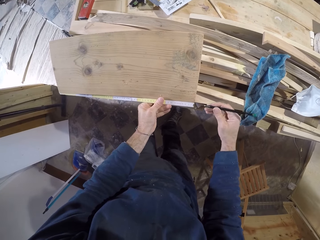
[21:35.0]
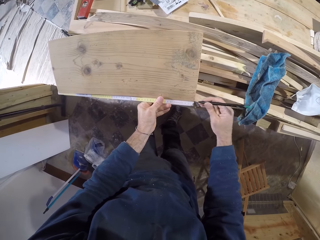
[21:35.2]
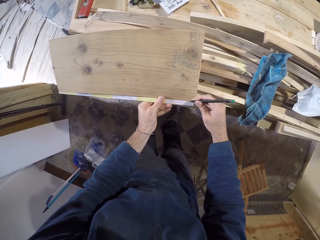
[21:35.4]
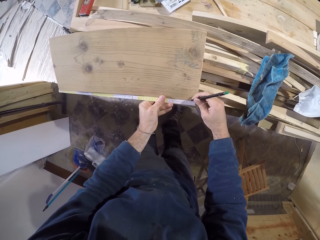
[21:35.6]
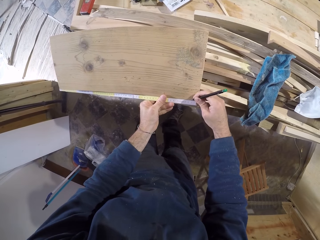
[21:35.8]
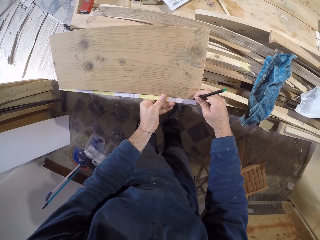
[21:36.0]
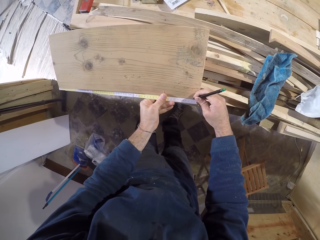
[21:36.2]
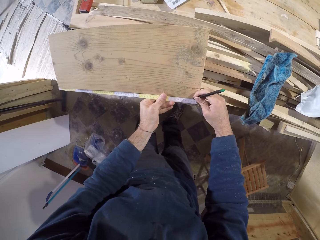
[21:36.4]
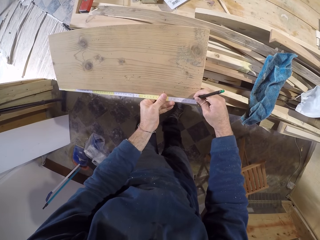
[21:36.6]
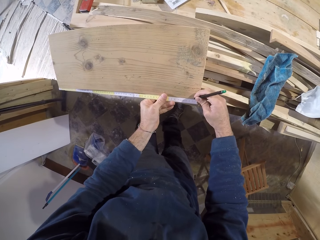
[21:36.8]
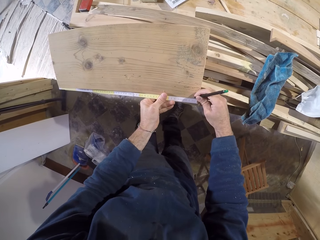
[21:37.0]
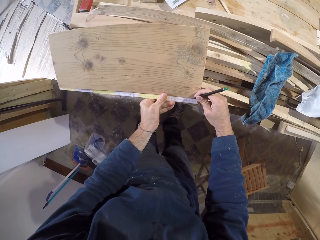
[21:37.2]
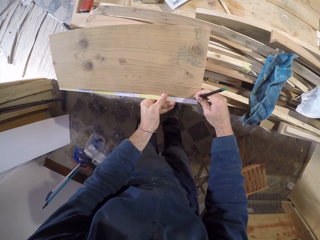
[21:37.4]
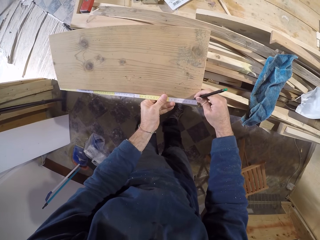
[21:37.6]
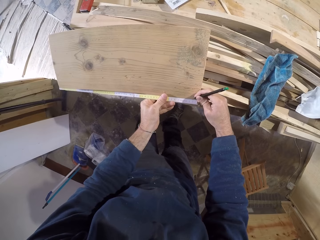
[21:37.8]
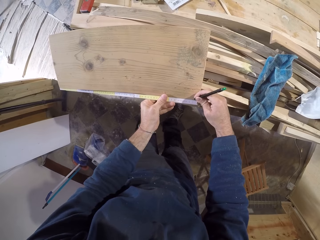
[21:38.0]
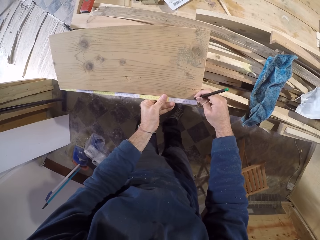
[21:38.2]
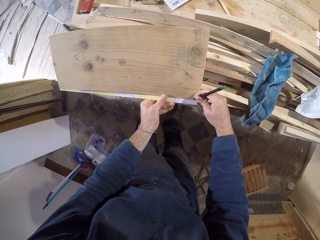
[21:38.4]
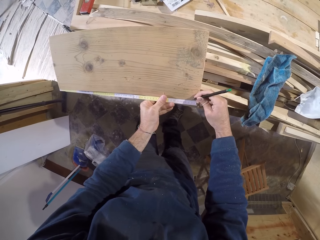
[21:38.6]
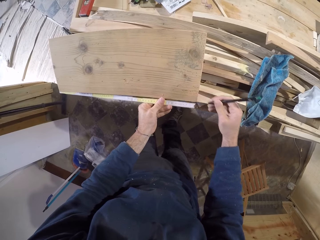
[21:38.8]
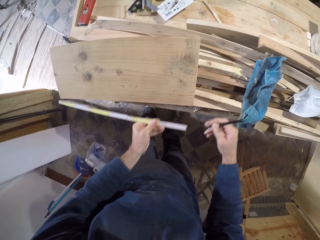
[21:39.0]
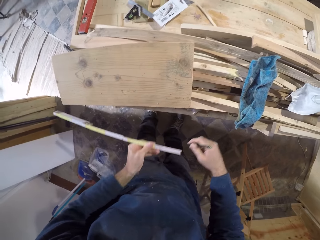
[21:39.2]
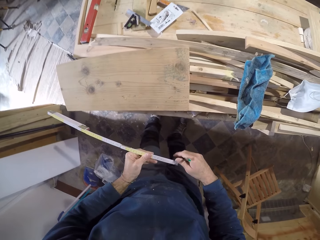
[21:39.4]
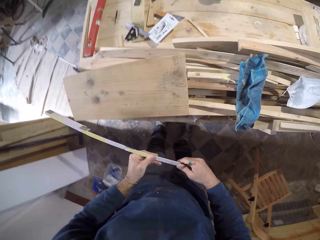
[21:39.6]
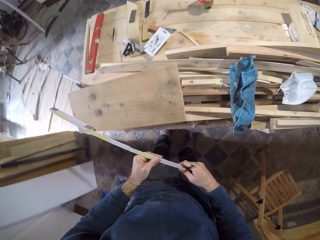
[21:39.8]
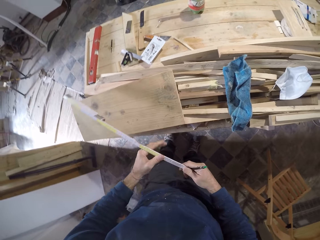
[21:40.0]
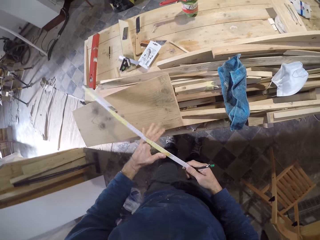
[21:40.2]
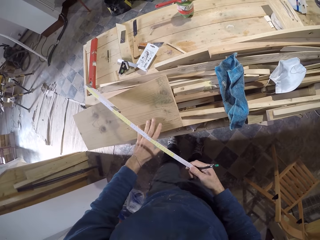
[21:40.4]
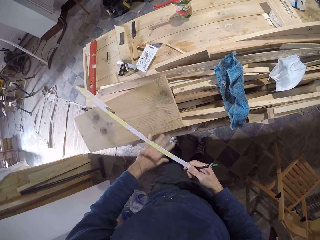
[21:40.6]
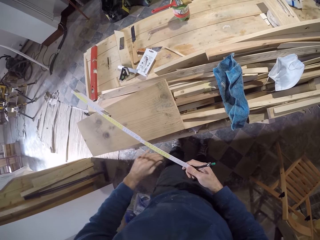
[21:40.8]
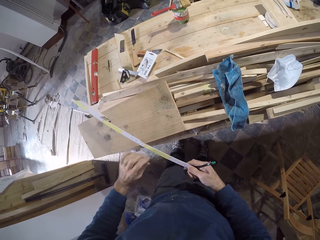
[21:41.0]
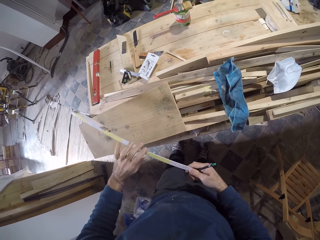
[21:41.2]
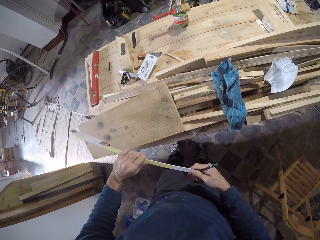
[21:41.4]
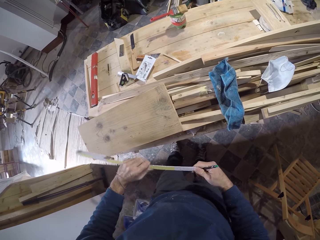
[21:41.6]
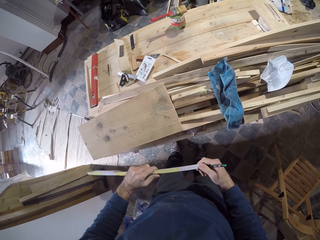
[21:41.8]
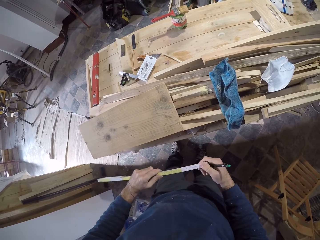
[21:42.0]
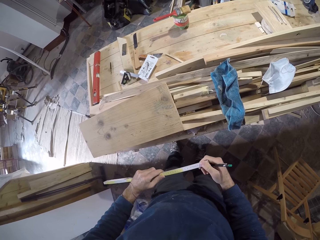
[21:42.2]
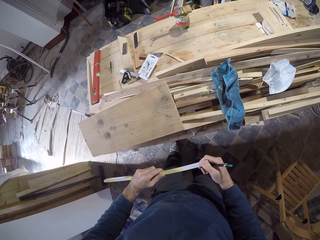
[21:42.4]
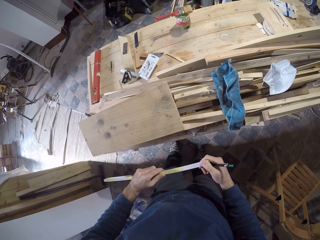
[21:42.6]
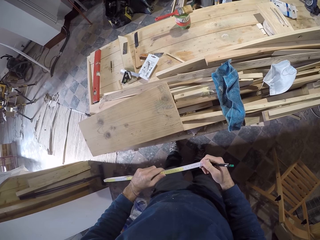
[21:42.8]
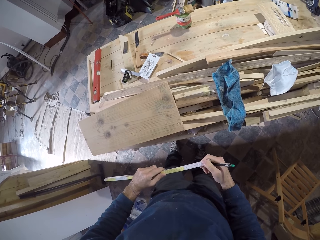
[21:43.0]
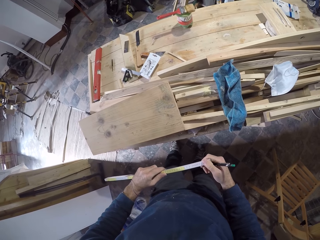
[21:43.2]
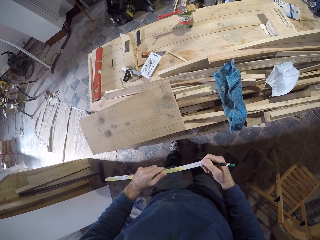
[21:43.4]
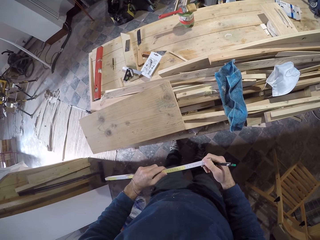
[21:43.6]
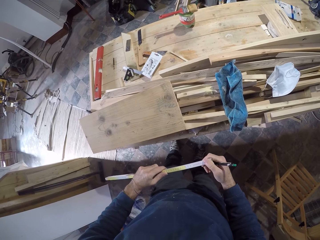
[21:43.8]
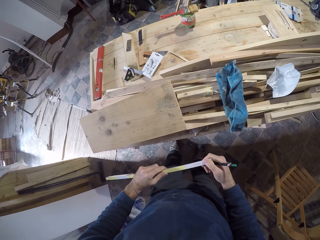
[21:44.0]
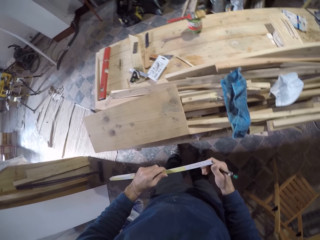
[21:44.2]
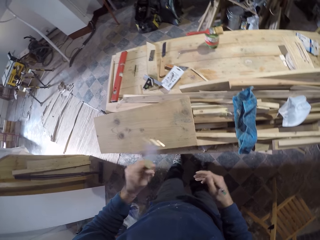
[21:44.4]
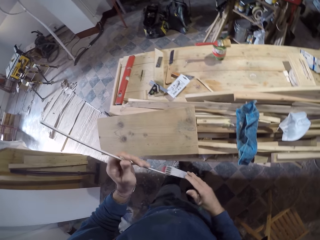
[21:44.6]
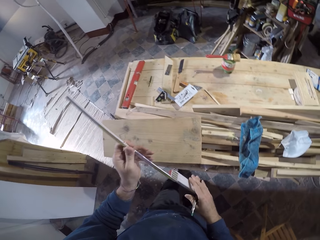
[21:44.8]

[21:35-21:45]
The camera wearer measures the wood with the tape rule and the pen in his hands. He marks the wood. He removes the pen and the tape rule from the wood with his hands. He passes the tape rule to his right hand. He wipes the wood with his left hand. He touches the wood. He holds the tape rule in his hands.

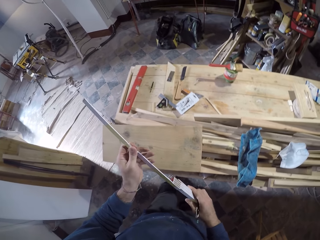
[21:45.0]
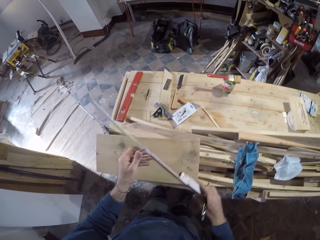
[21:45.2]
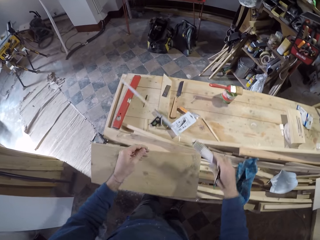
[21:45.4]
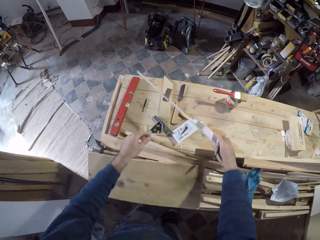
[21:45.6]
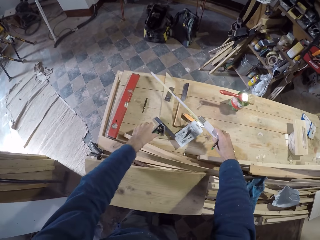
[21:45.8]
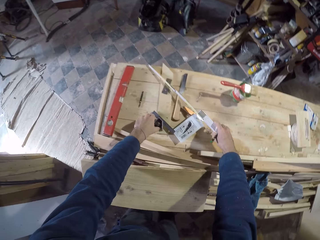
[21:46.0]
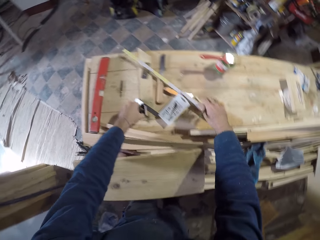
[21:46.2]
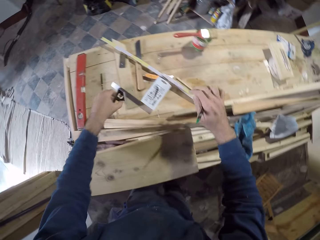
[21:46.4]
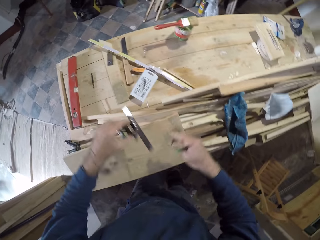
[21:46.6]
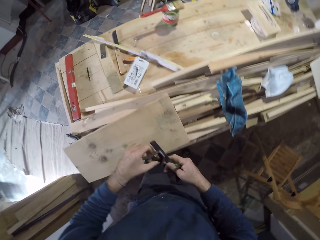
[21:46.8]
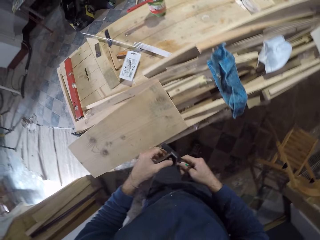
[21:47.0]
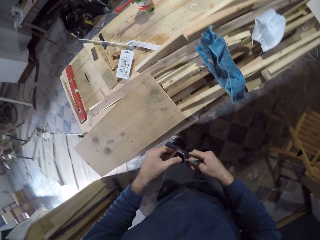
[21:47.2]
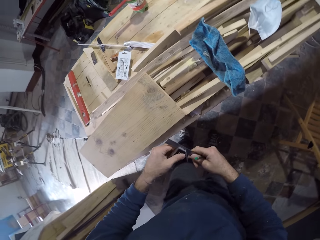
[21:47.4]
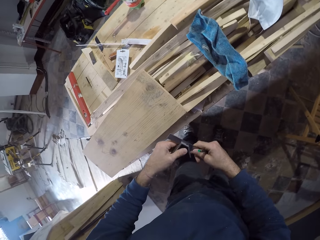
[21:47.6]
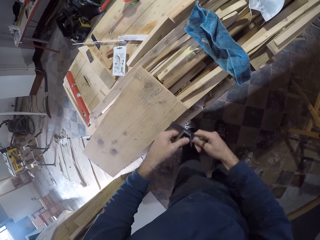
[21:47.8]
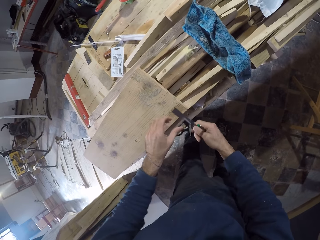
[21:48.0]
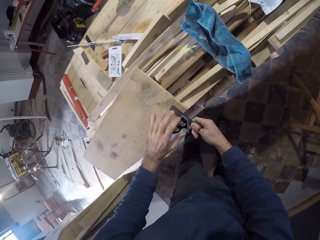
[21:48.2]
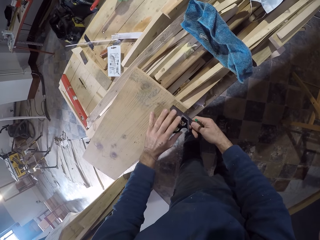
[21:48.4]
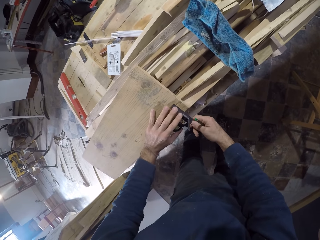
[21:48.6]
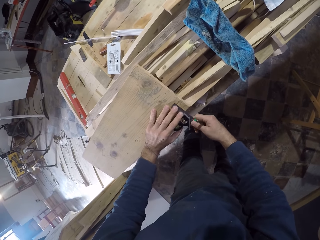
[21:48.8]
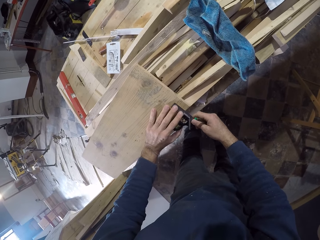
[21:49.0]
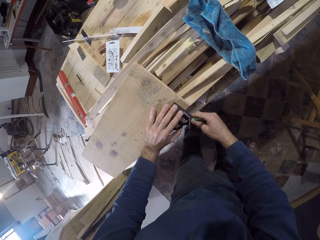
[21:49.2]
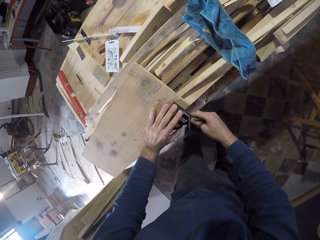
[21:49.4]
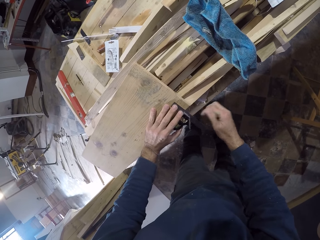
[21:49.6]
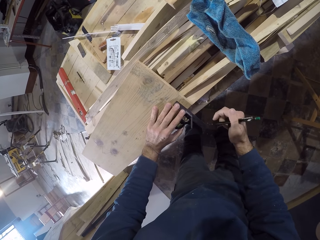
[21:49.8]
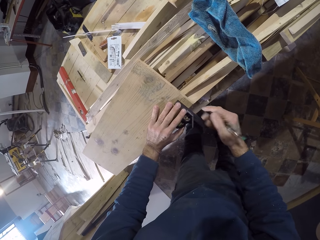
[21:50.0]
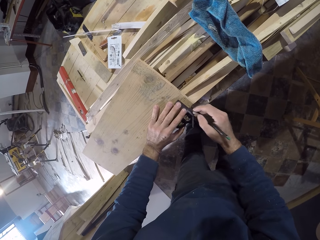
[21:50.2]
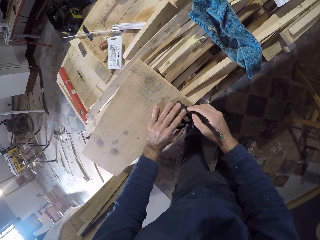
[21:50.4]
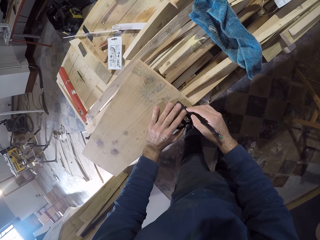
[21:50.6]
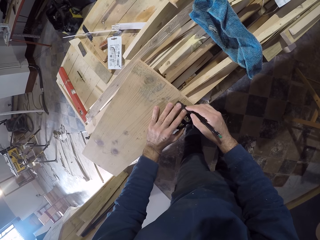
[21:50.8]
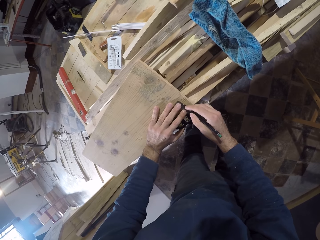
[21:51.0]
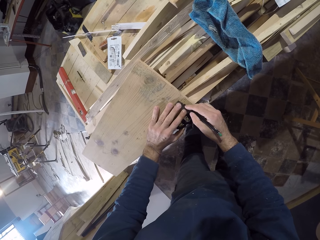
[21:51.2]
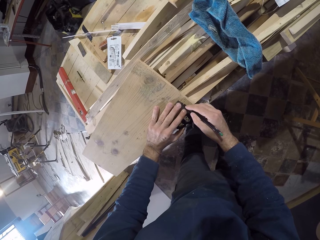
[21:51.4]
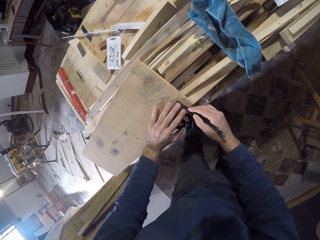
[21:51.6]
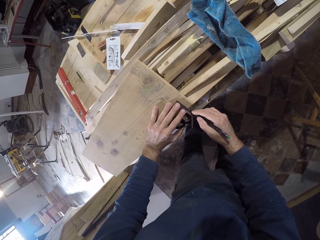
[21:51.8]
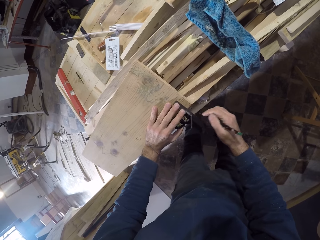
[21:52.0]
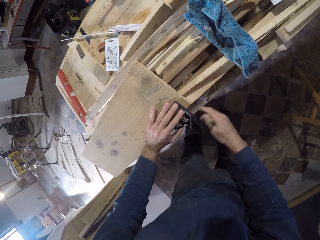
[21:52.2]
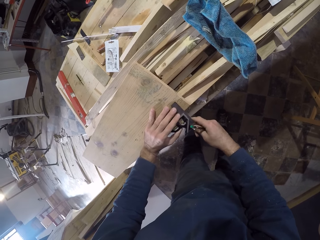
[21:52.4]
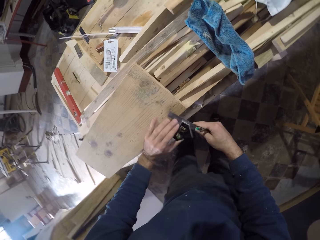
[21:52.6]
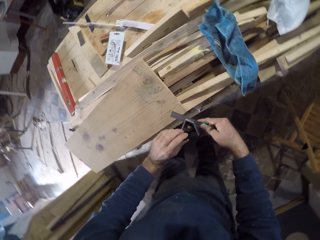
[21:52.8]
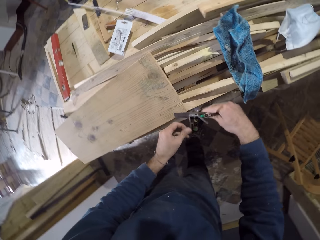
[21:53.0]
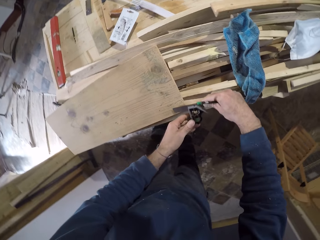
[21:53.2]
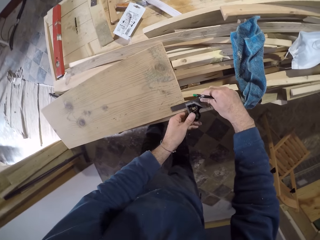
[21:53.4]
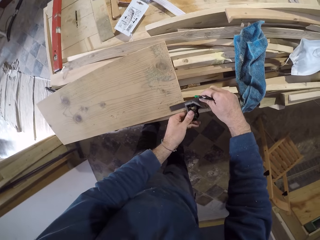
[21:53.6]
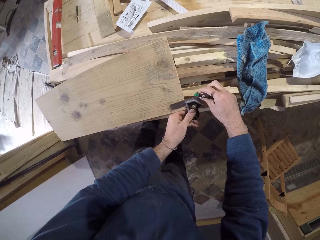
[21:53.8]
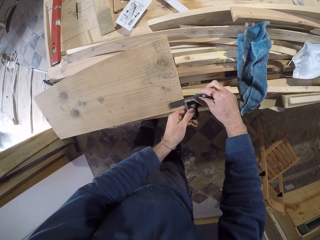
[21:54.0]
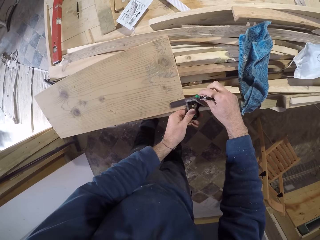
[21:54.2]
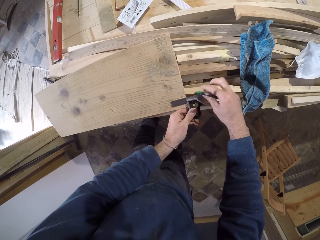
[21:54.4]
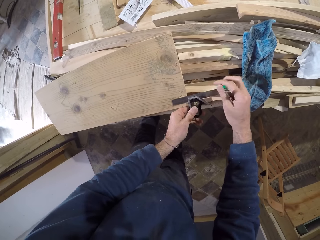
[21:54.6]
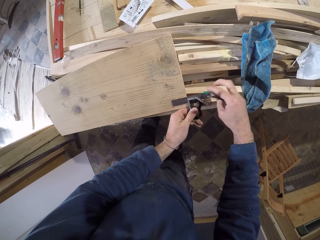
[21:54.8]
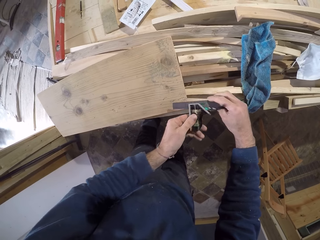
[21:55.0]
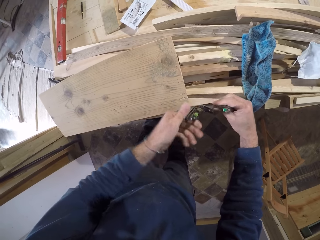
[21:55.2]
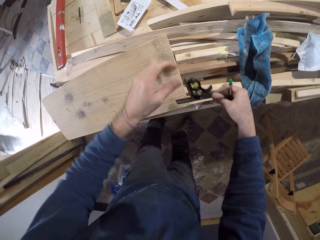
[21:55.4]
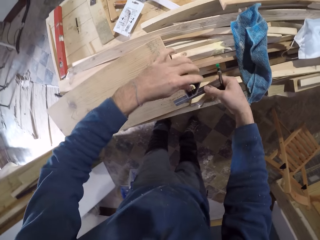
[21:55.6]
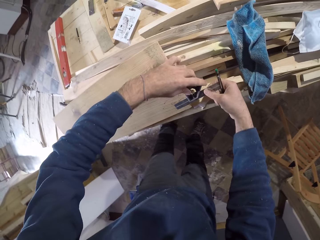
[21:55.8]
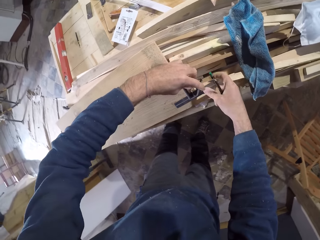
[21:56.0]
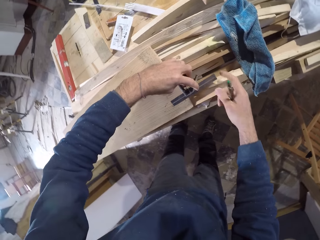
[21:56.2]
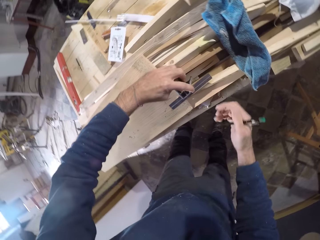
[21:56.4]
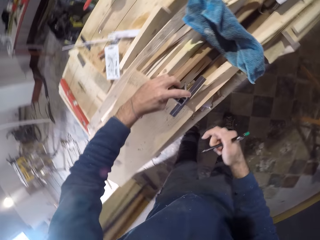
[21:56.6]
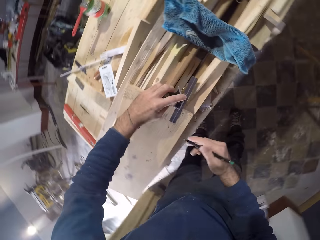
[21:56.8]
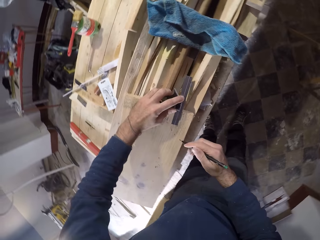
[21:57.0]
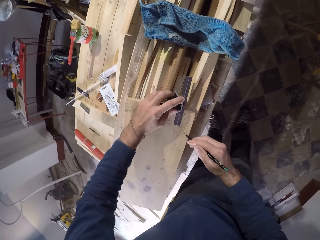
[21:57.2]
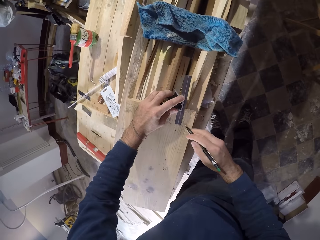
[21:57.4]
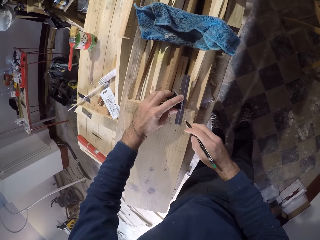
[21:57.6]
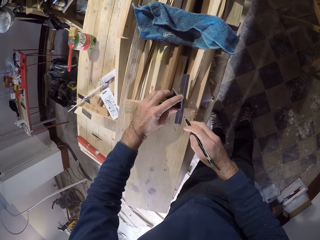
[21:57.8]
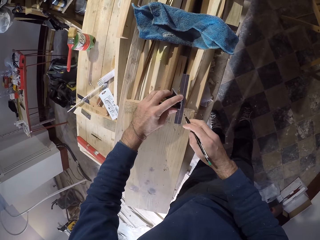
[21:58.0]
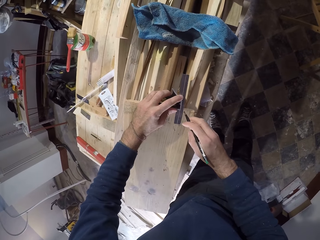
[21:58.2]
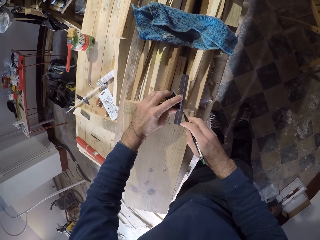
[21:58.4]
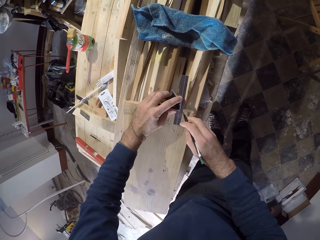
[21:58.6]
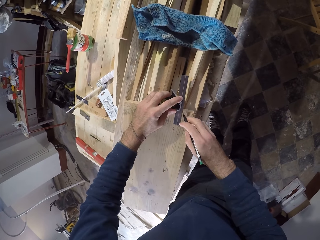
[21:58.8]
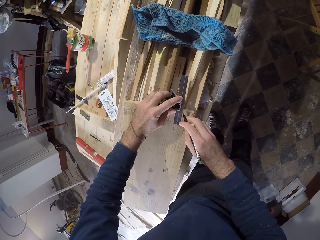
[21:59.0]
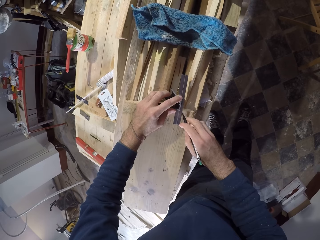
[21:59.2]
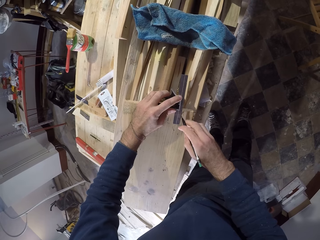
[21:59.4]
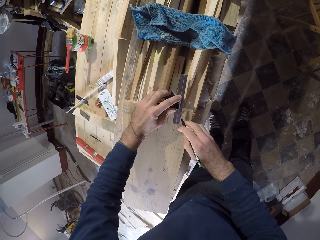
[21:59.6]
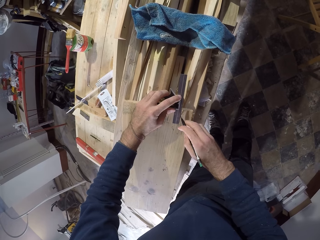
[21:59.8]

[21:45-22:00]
The camera wearer turns the tape measure or tape rule. He picks the try square from the workshop table with his left hand. He places the tape rule on the workshop table with his right hand. He holds the try square in his hands. He resets the try square with his hands. He places the try square on the wood with his hands. He marks the wood. He measures the wood with the try square and the pen in his hands. He measures the wood. He turns the tape measure. He measures the wood and marks the wood.
